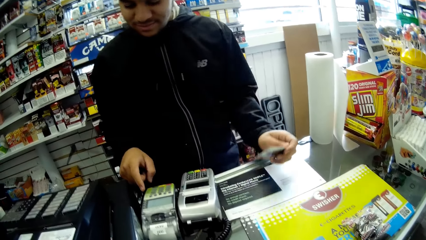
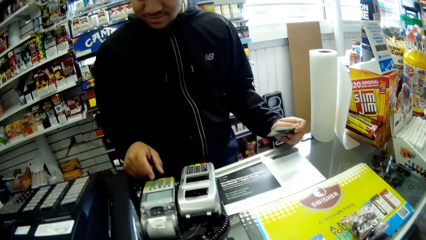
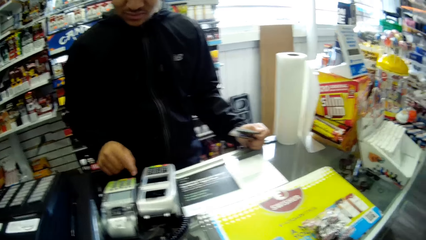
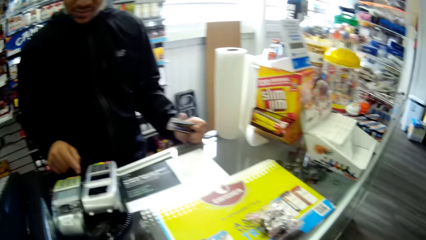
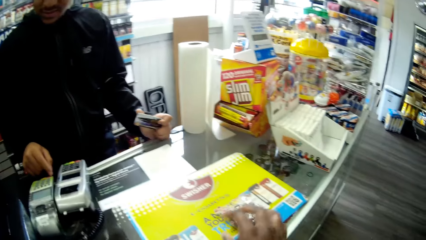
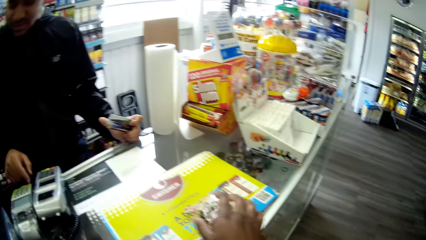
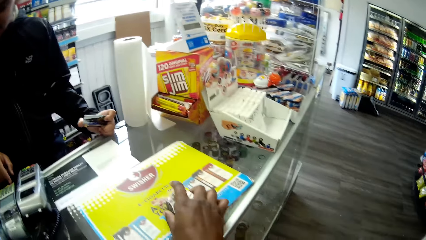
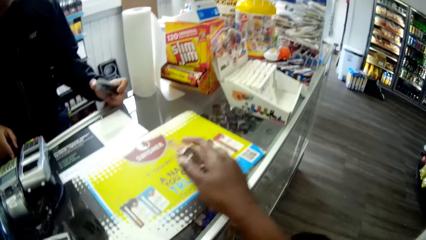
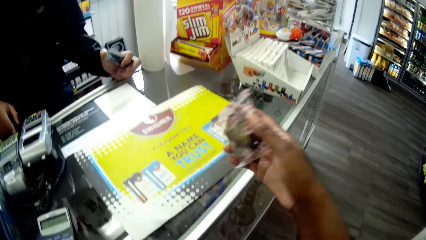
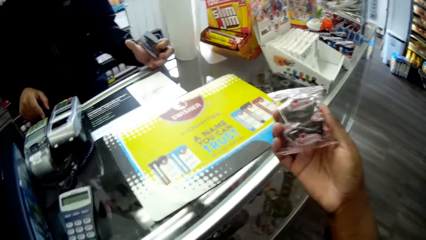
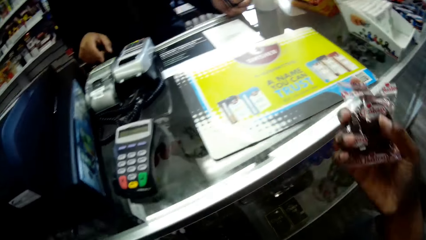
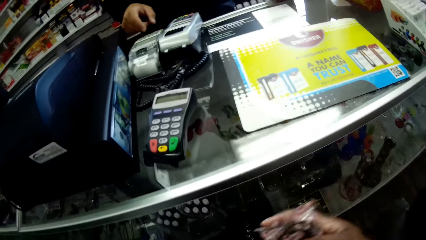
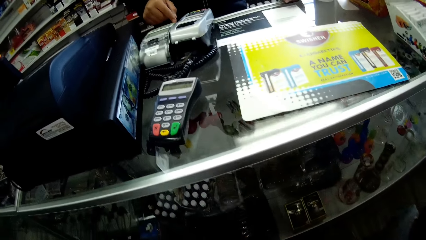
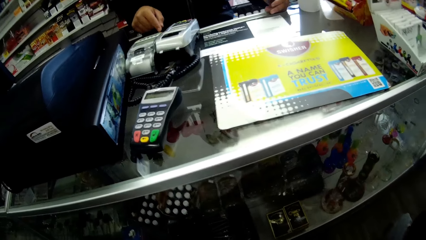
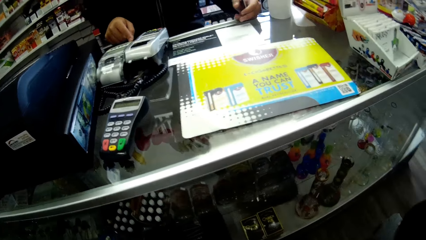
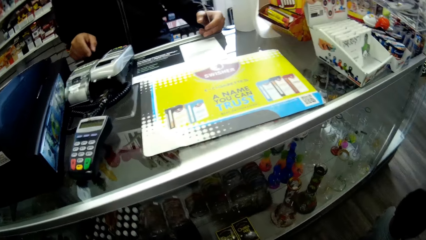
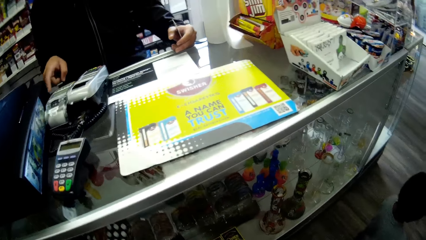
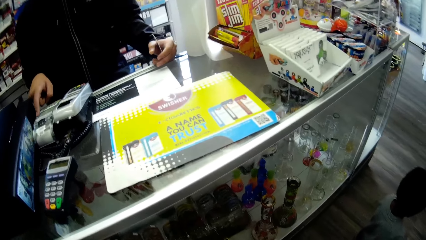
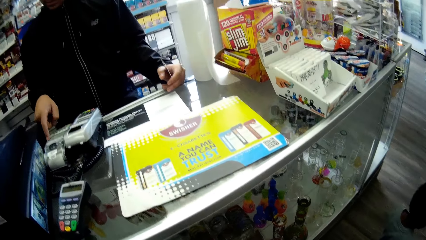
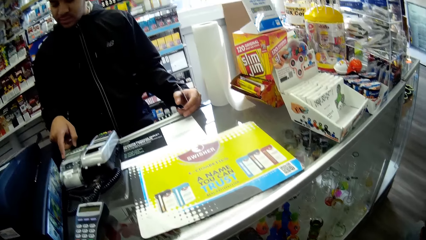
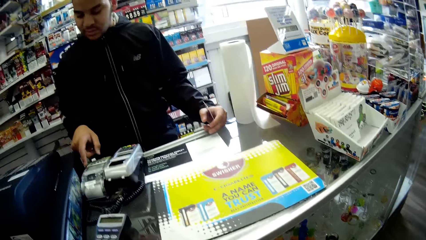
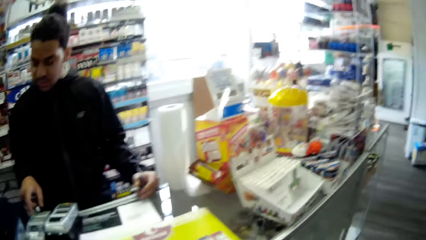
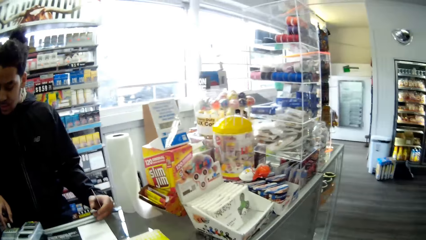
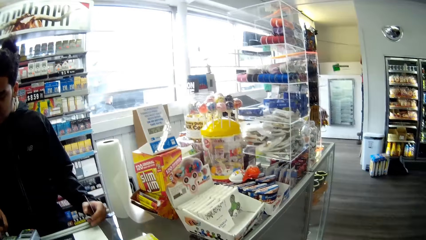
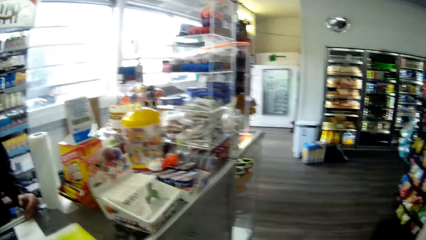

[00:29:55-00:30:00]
The man fills the smart machine. The camera wearer picks the sachet from the front desk with her right hand.
